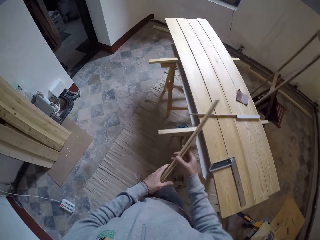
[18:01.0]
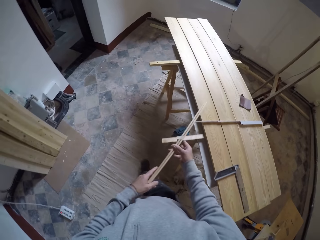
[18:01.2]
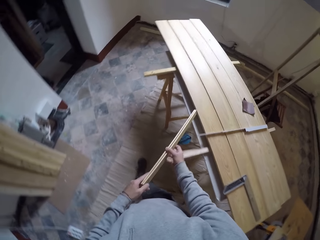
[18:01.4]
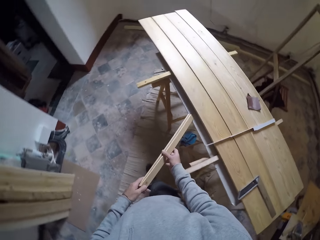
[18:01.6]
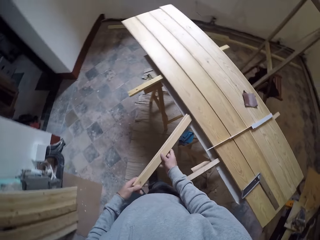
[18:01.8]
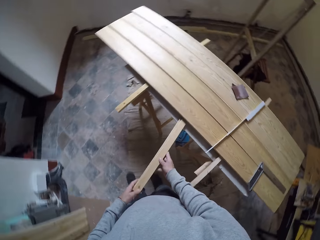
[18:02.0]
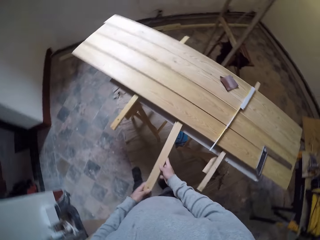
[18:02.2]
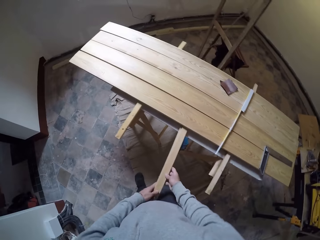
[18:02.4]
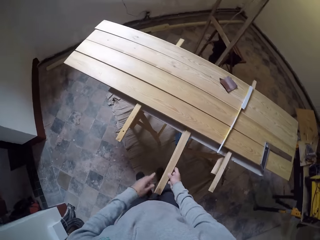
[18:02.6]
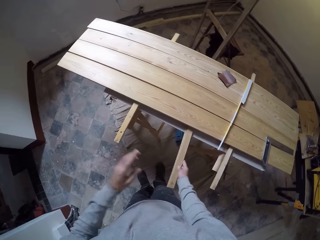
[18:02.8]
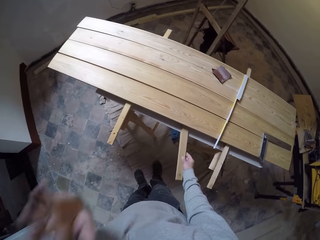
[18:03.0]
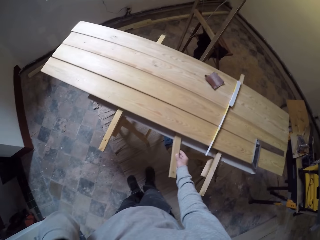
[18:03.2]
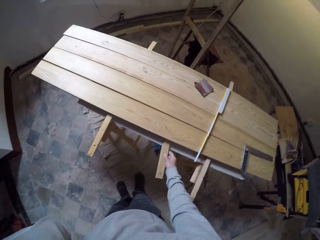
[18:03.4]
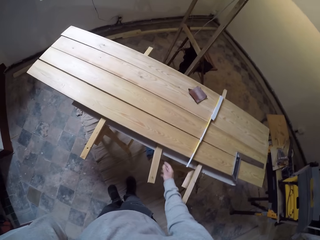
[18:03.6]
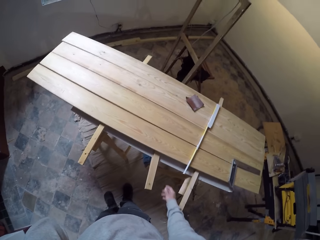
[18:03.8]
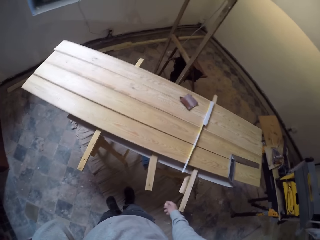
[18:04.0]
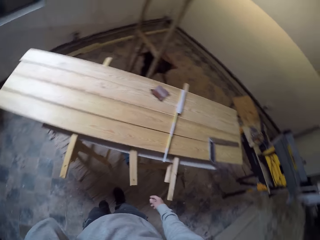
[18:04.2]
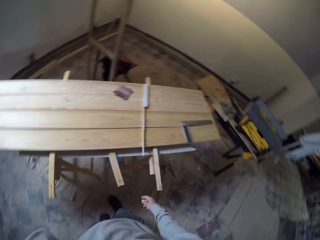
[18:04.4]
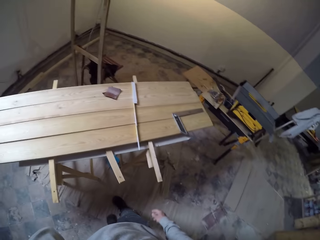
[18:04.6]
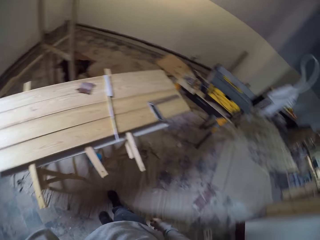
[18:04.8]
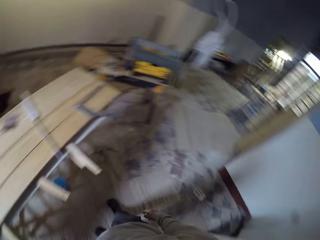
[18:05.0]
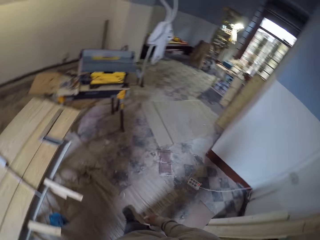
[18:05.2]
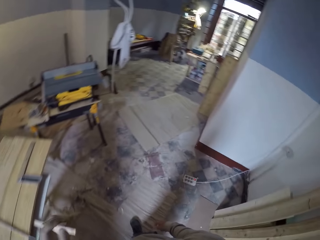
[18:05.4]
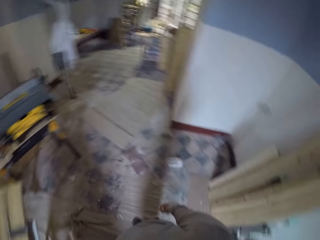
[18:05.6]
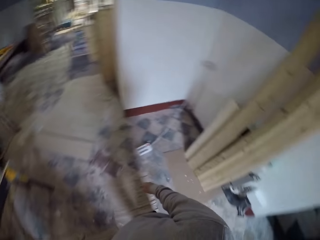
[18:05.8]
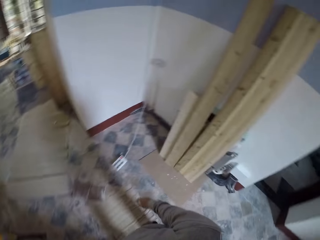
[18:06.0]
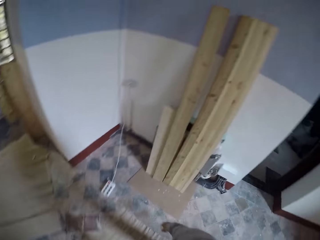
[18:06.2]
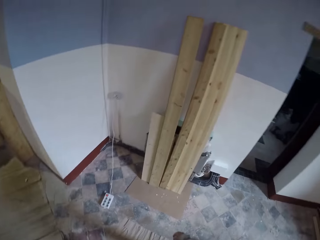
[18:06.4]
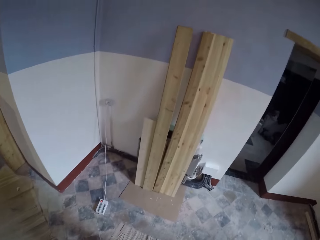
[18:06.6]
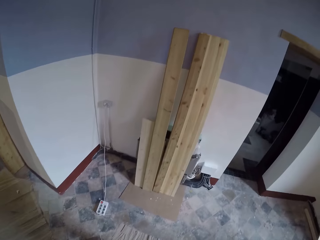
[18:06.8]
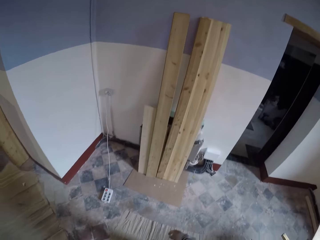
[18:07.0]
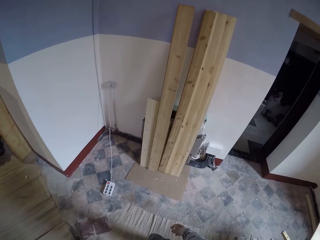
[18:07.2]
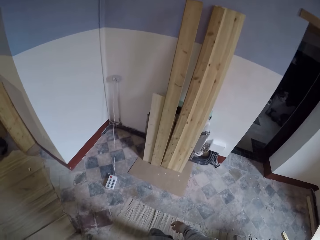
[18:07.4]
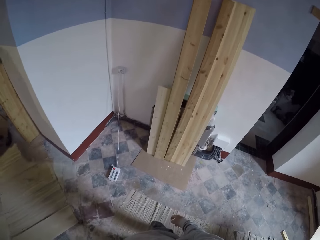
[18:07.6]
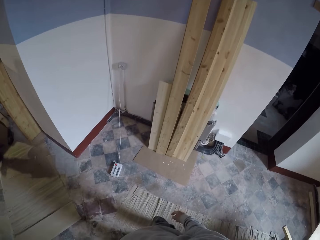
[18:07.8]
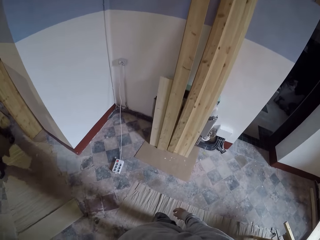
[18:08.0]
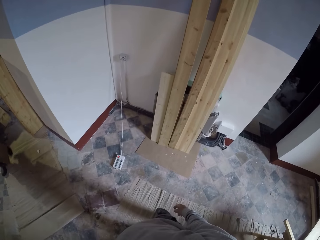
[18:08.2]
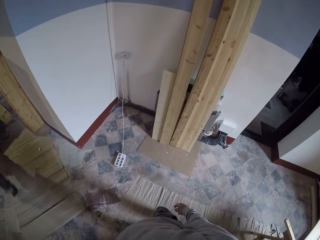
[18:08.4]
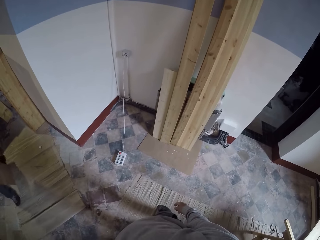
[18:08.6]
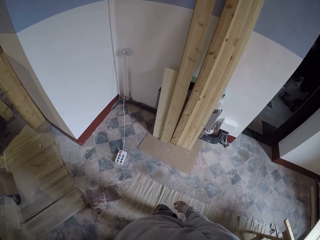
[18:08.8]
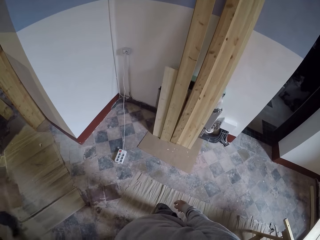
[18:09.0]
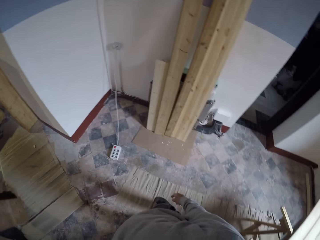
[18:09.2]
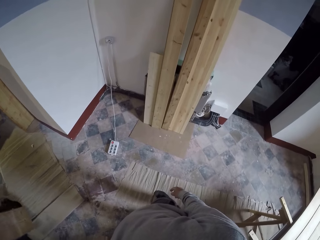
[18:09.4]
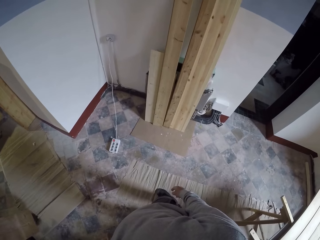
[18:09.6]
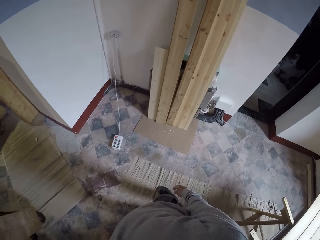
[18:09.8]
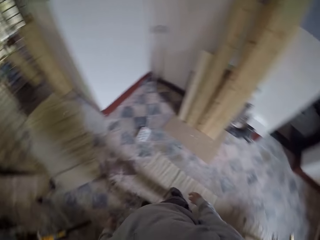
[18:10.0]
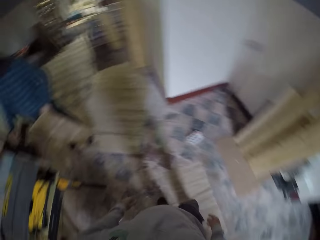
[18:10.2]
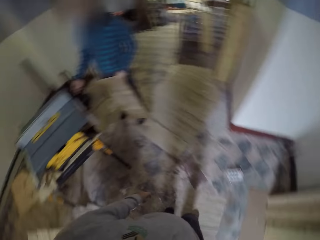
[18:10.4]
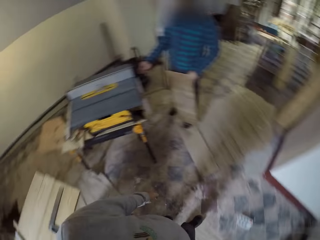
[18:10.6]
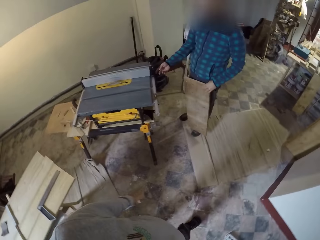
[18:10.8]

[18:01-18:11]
The camera wearer puts the wood under the table. They look around, walk around the workshop, and look around the workshop.

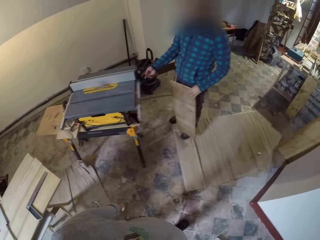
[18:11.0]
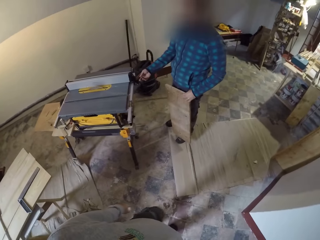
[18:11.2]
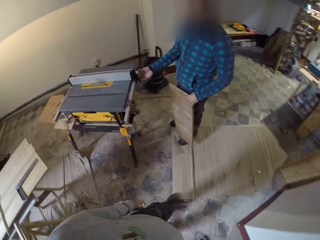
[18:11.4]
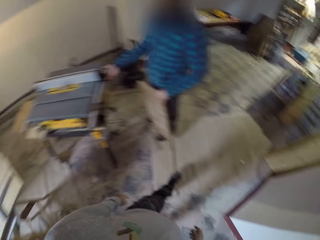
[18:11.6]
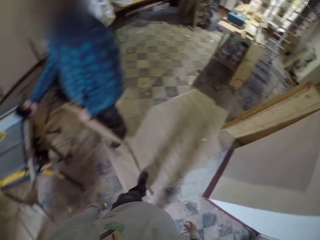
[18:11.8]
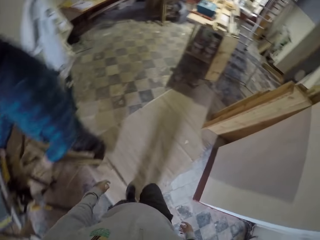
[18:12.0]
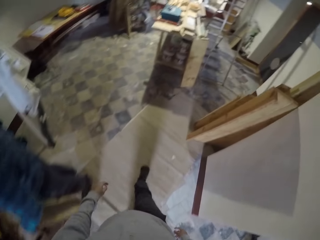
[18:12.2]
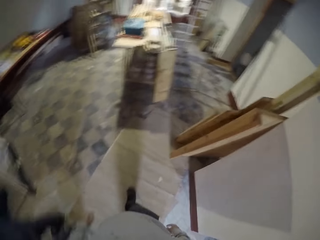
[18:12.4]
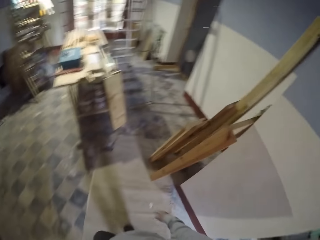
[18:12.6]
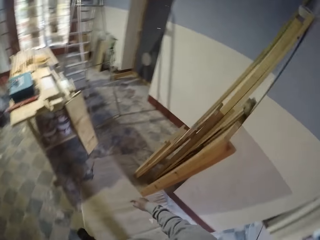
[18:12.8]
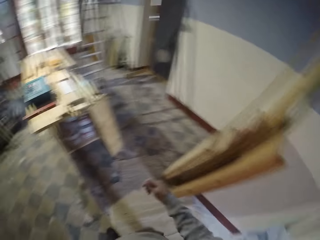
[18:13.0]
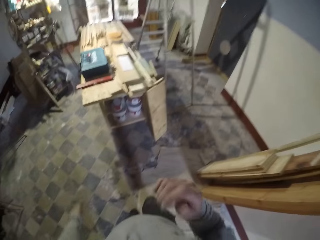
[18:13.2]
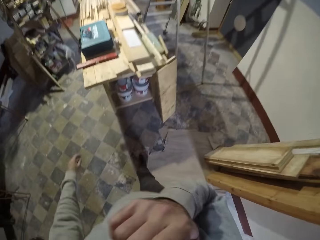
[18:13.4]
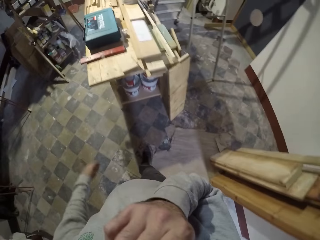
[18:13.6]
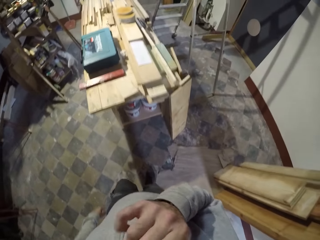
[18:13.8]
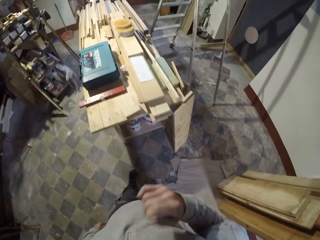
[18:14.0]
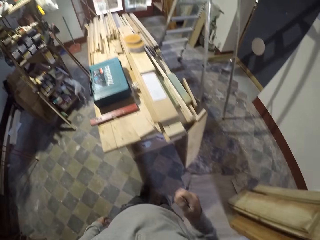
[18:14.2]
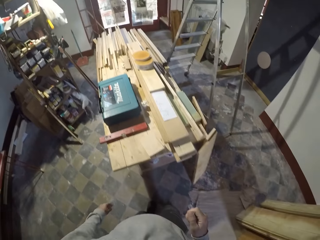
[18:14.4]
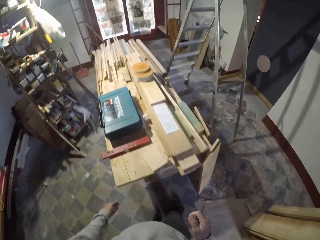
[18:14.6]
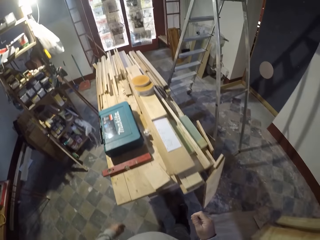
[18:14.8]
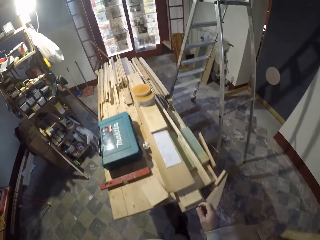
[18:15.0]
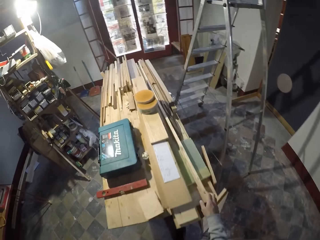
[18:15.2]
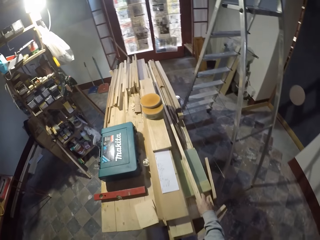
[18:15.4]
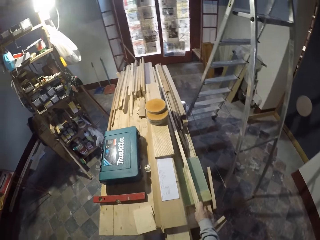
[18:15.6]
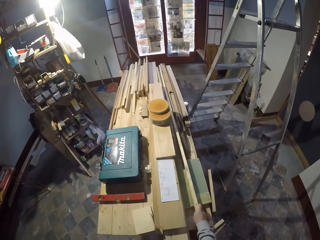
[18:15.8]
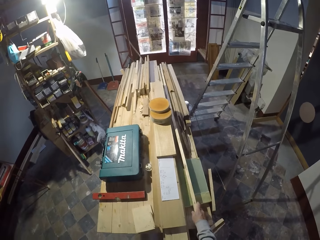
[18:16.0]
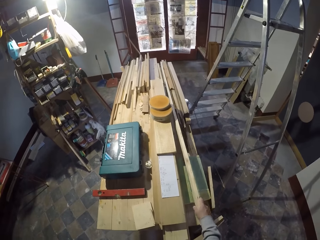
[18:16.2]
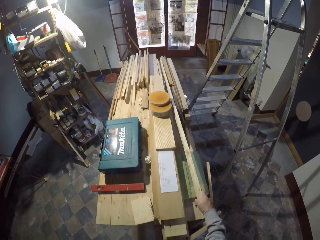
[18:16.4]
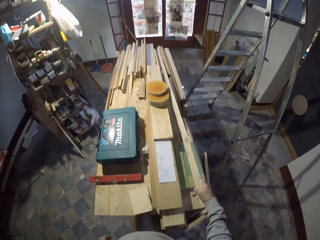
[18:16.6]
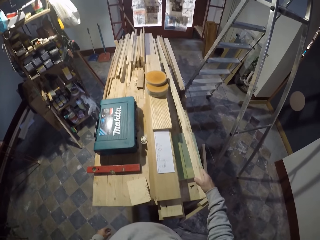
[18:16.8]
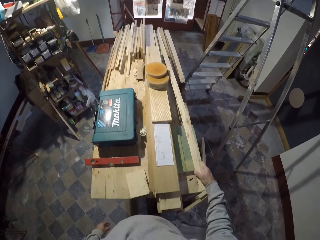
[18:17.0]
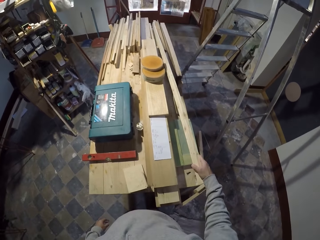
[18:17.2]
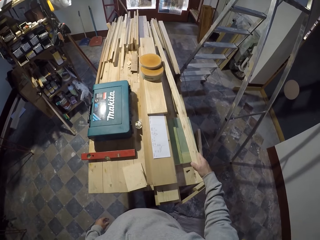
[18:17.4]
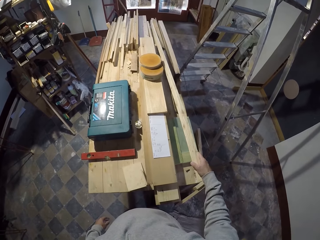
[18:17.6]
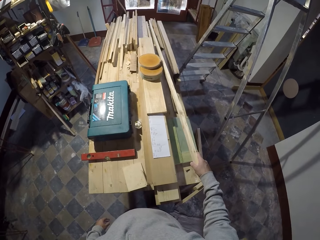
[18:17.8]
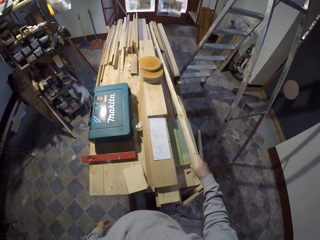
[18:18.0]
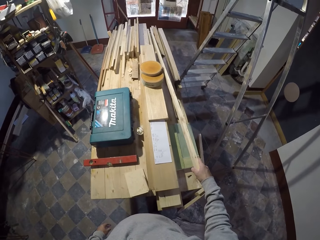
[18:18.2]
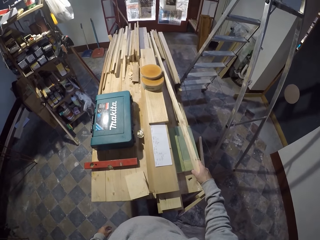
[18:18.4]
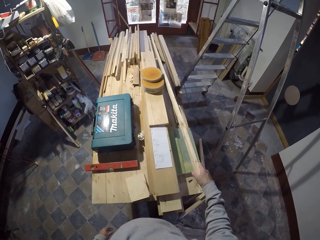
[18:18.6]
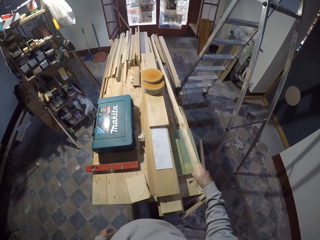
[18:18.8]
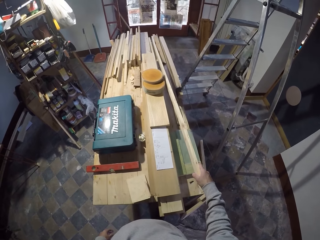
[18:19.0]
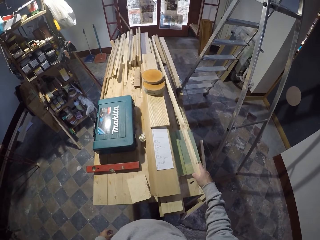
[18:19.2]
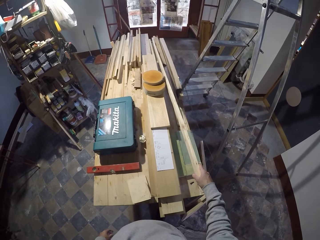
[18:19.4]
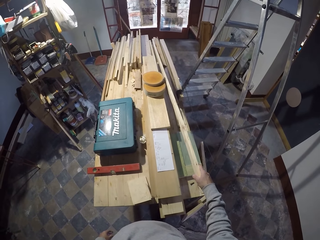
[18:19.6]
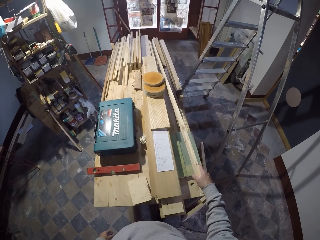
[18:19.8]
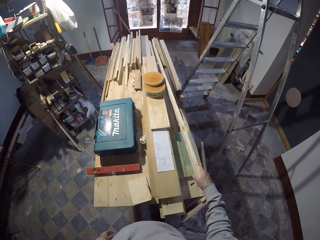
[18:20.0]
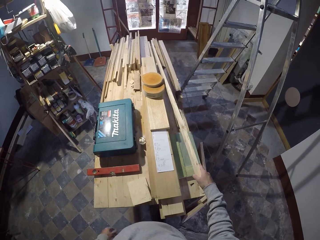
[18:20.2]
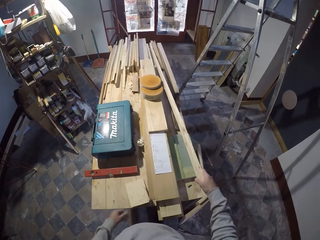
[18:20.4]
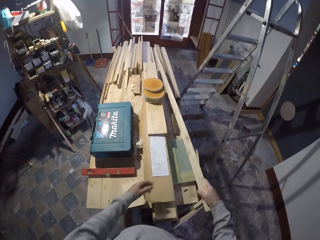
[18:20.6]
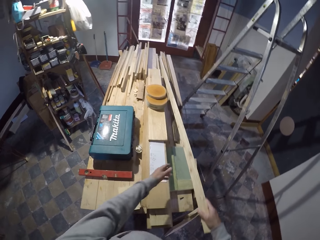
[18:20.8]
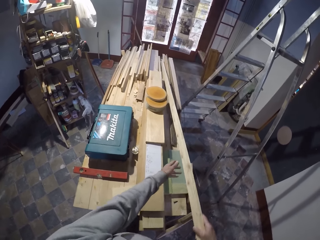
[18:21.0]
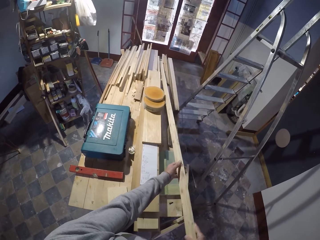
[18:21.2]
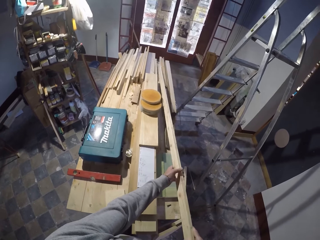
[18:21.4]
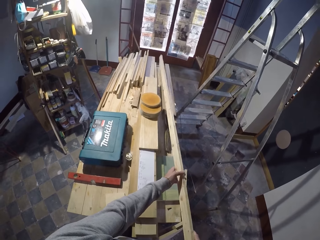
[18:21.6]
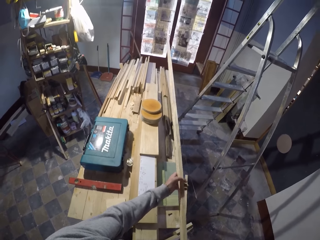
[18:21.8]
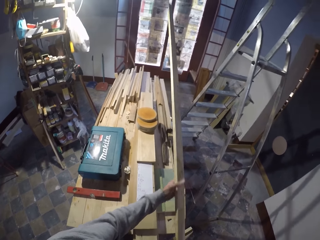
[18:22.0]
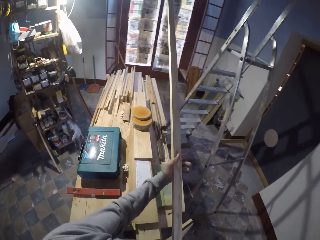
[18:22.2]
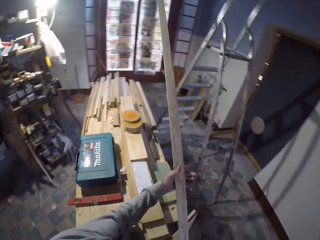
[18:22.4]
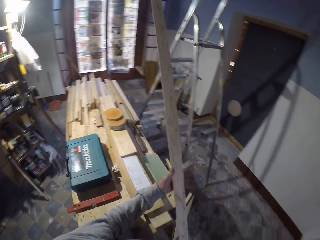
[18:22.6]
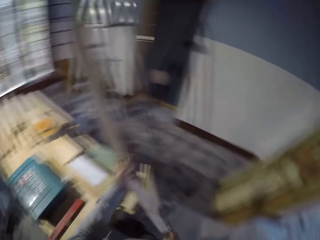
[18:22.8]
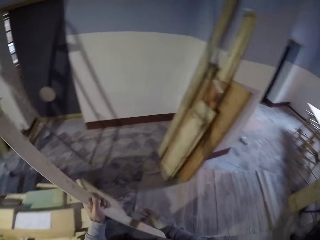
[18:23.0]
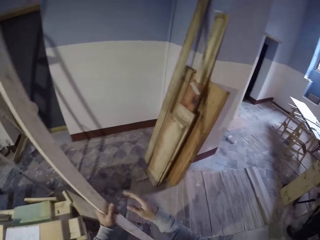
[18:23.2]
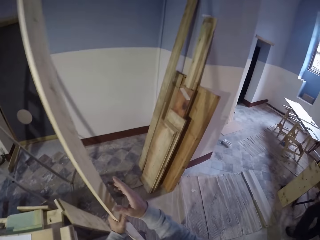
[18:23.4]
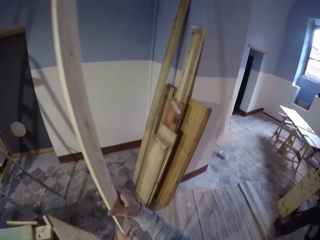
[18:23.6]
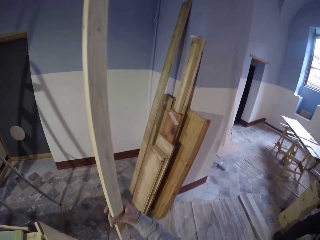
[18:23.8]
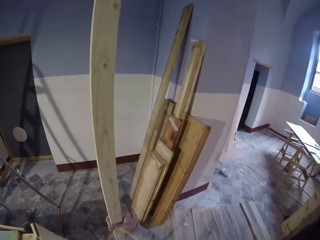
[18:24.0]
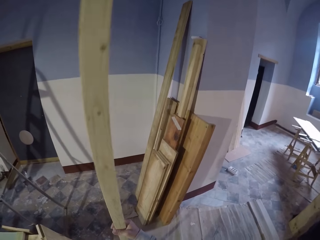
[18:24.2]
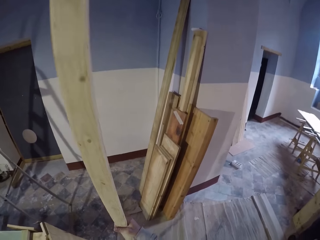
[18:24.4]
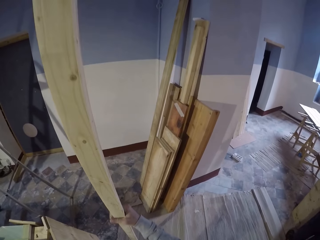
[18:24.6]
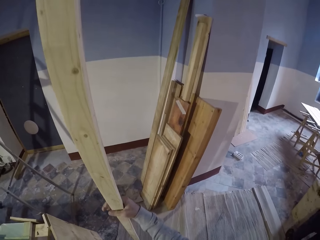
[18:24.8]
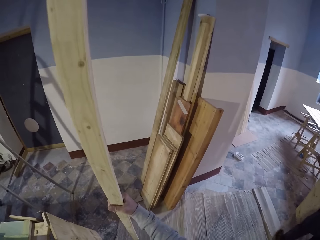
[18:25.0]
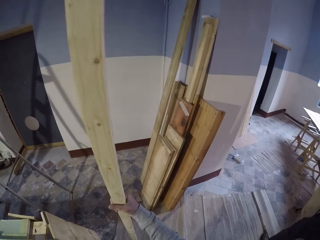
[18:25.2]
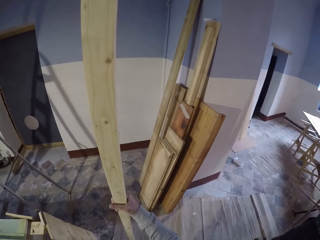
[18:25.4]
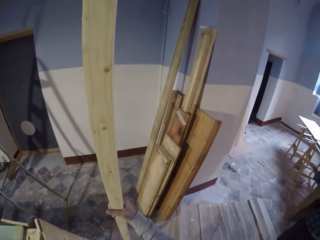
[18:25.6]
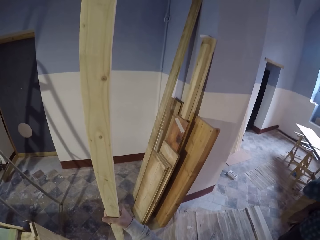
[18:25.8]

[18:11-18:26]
The camera wearer looks at a man. He walks around the workshop and touches his face. He picks up the timber. He holds a wood on the table. He picks the wood from the table. He holds the wood. He turns around the room. He lifts the timber.
